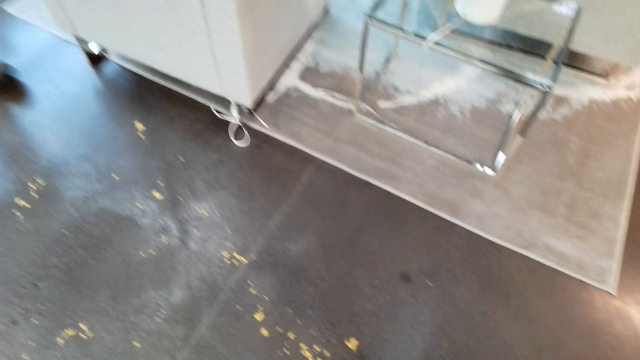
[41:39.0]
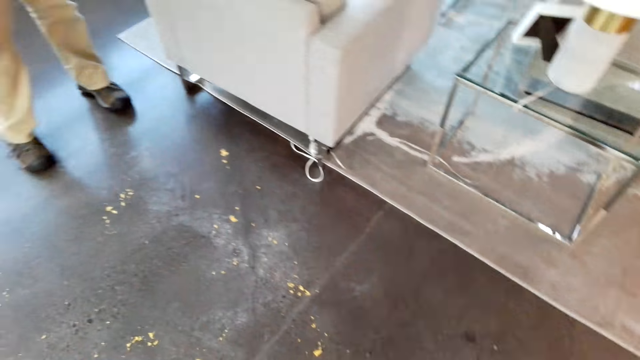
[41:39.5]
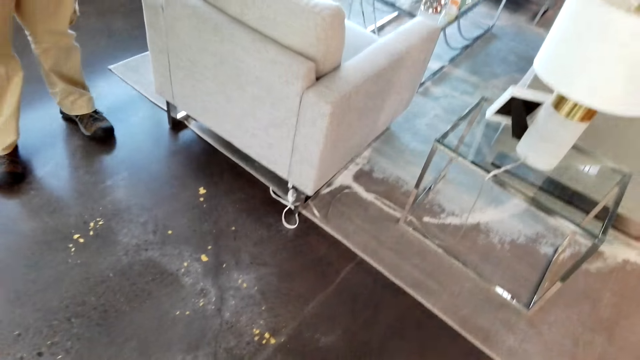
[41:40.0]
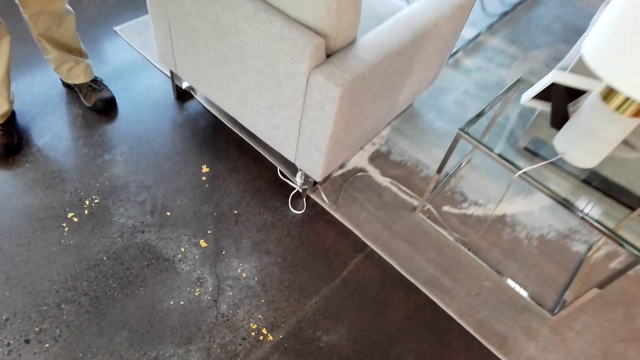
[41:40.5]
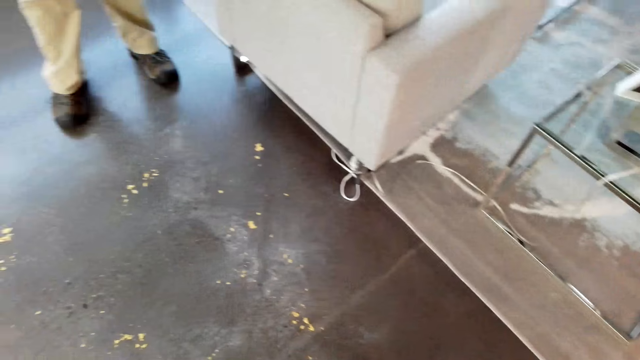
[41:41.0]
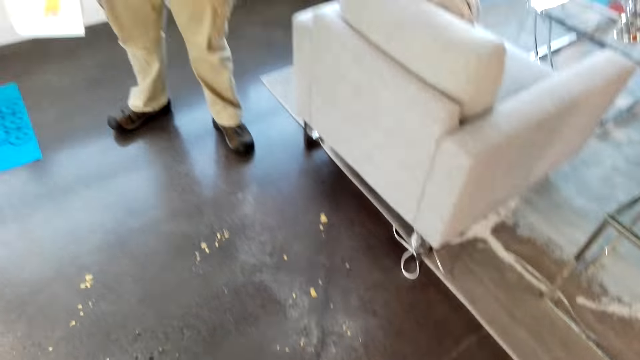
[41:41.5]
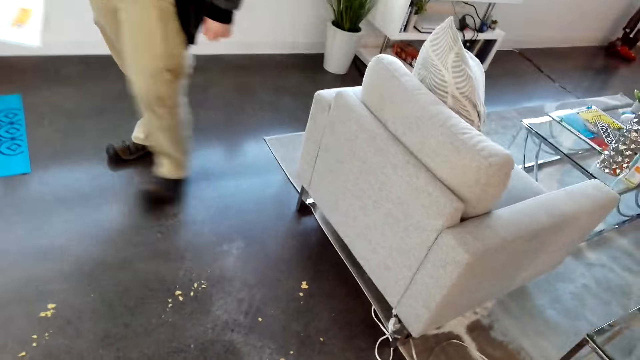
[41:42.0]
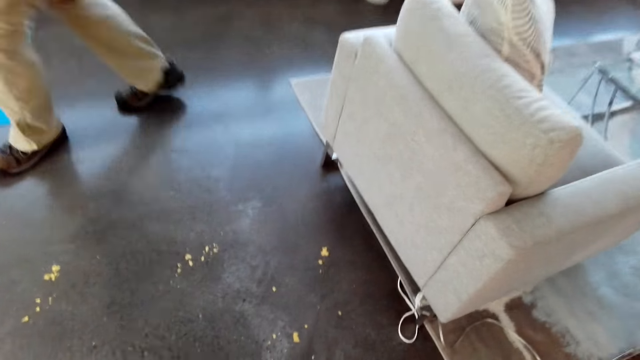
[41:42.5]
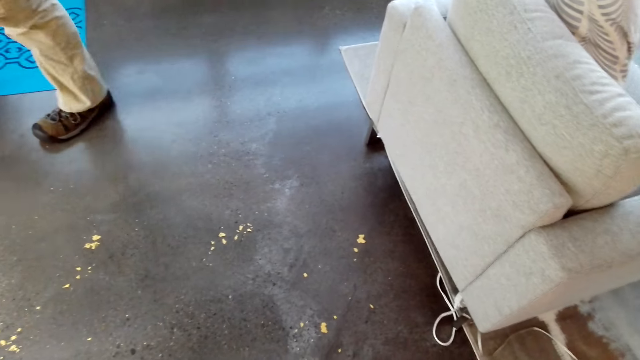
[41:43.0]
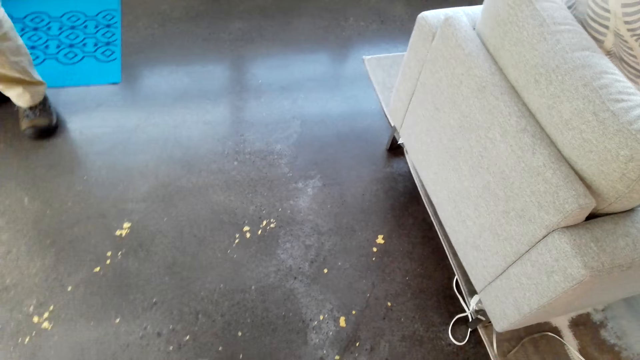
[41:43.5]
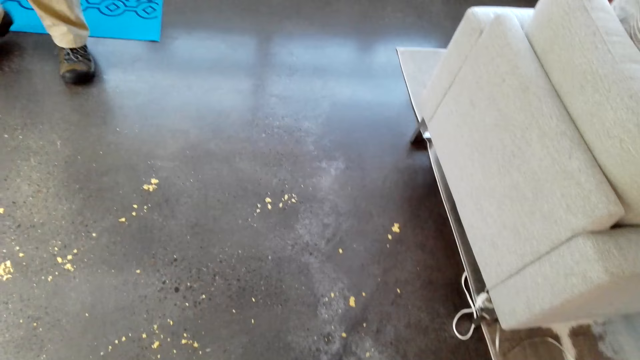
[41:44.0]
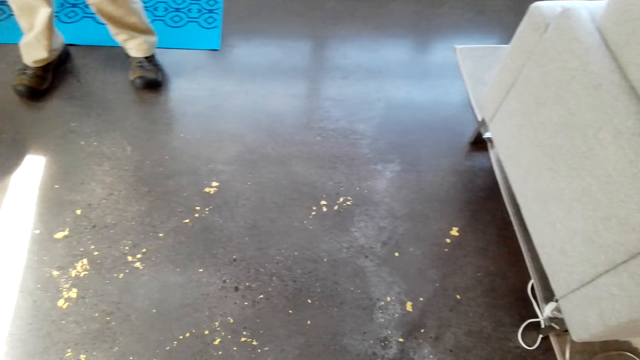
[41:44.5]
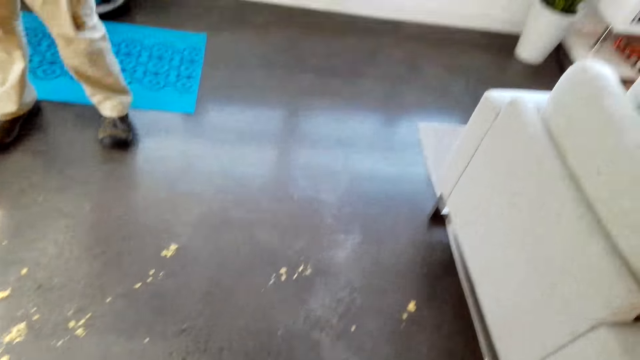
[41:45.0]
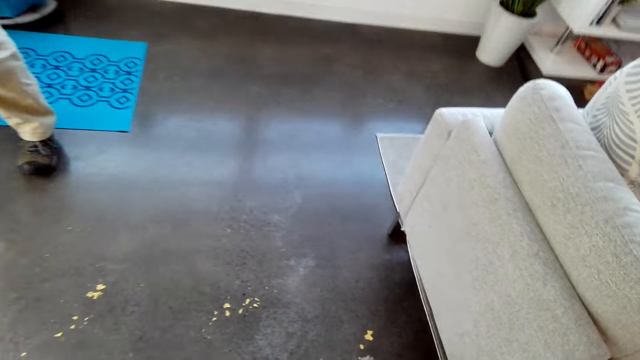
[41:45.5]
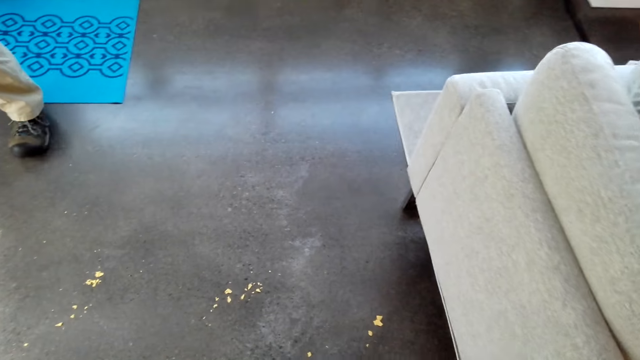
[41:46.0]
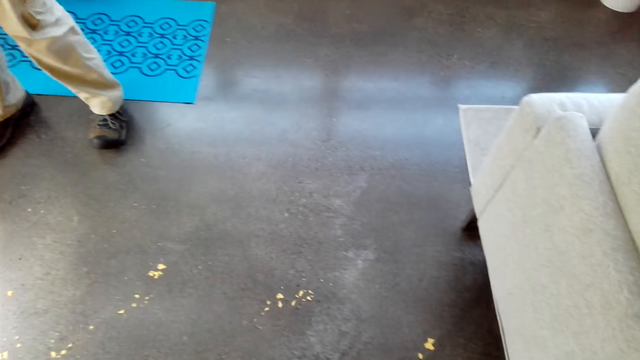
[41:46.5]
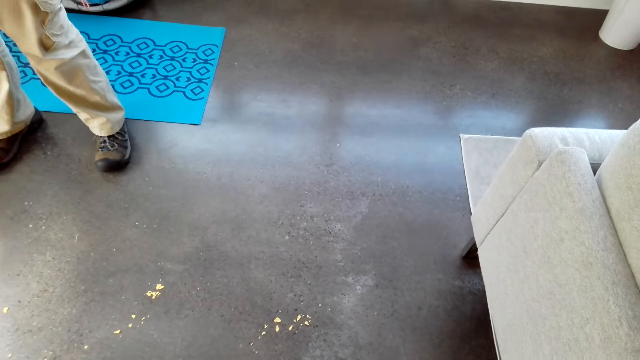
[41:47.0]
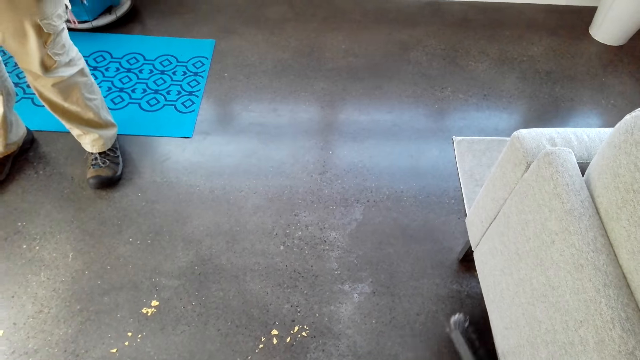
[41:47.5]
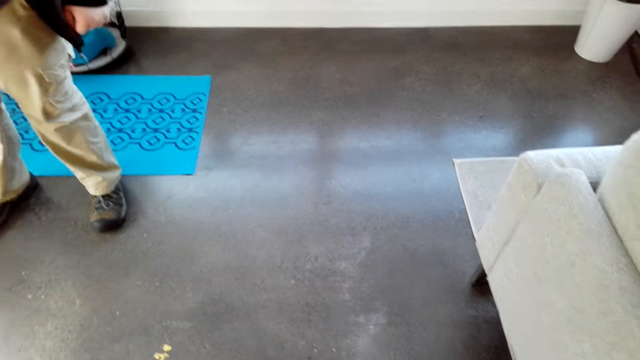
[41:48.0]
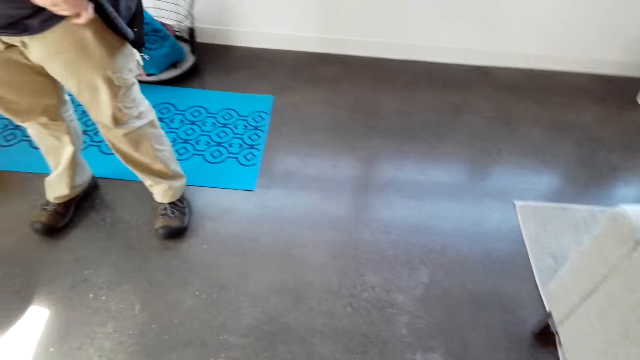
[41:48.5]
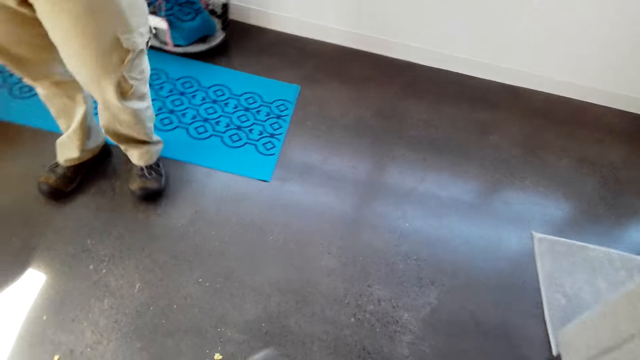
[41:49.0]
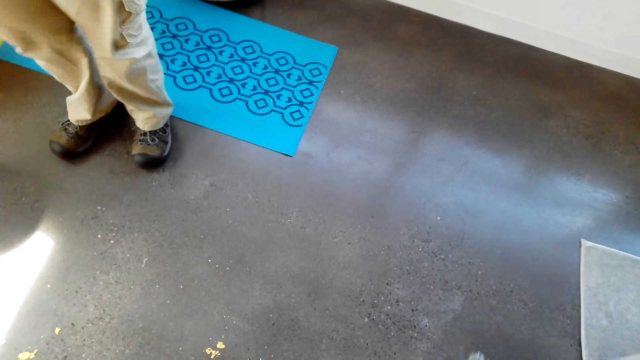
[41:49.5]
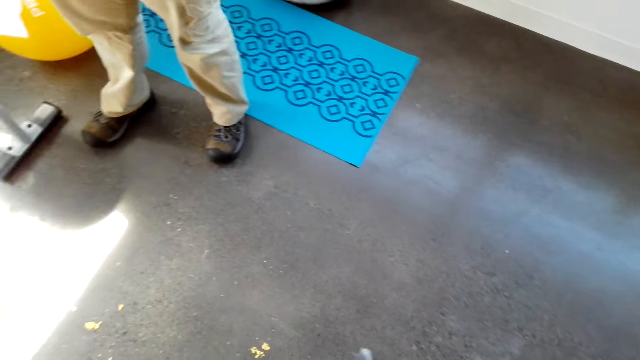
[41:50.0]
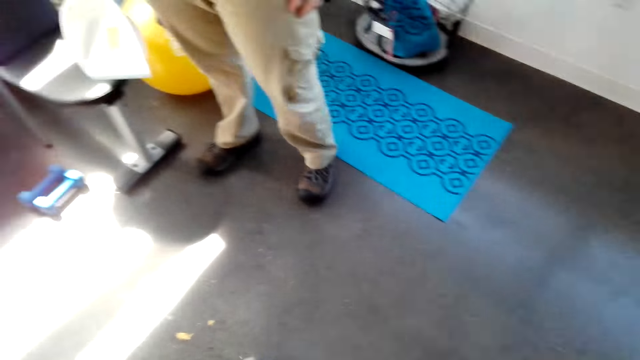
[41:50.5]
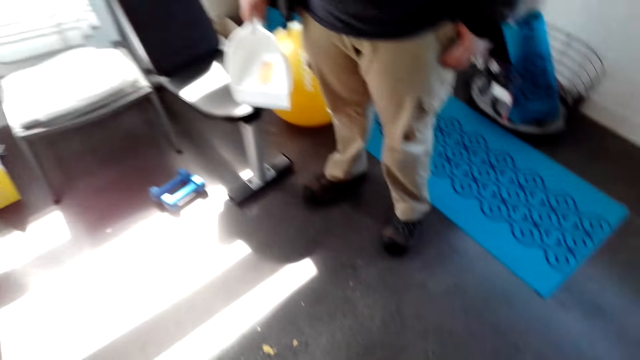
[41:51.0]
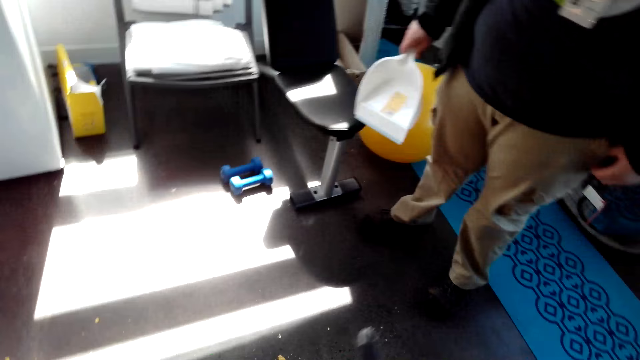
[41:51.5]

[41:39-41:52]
The camera wearer sweeps the floor.

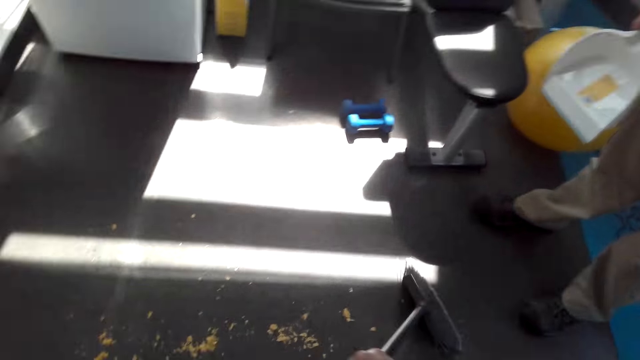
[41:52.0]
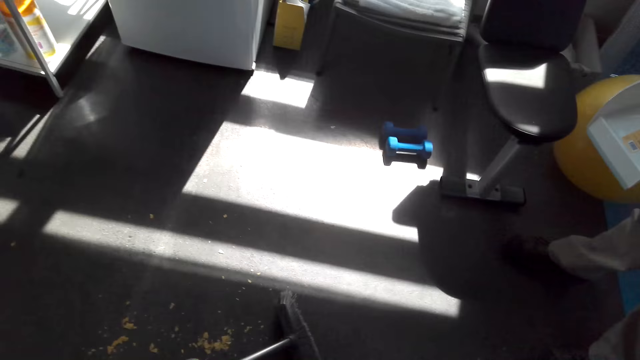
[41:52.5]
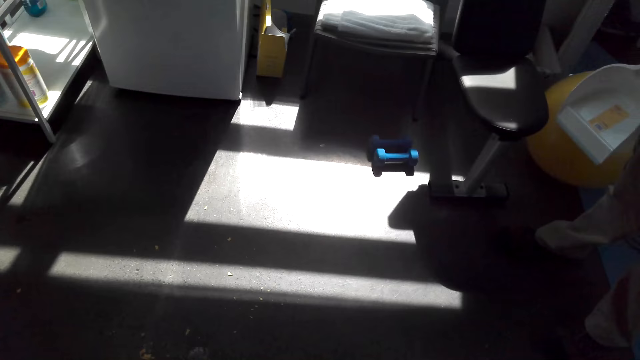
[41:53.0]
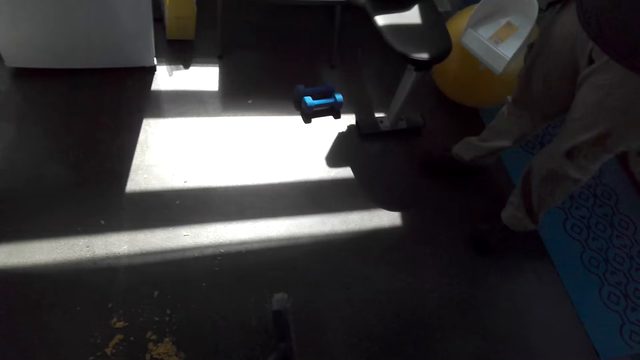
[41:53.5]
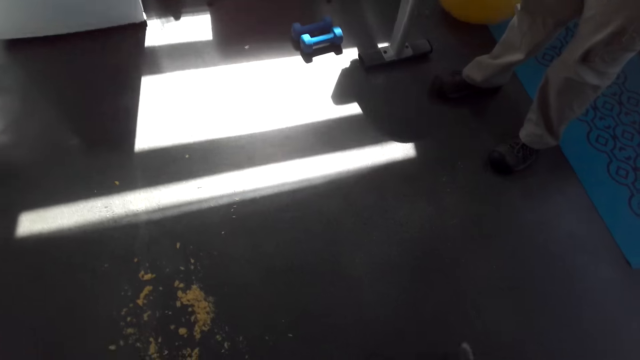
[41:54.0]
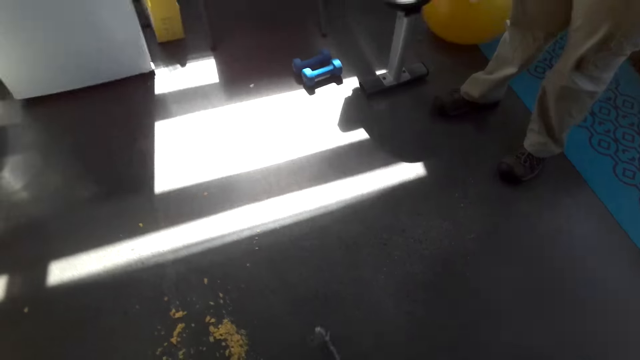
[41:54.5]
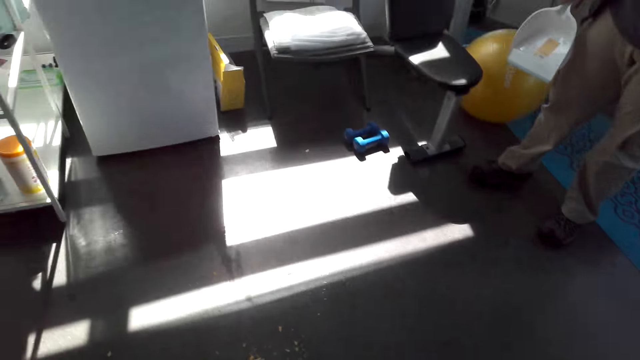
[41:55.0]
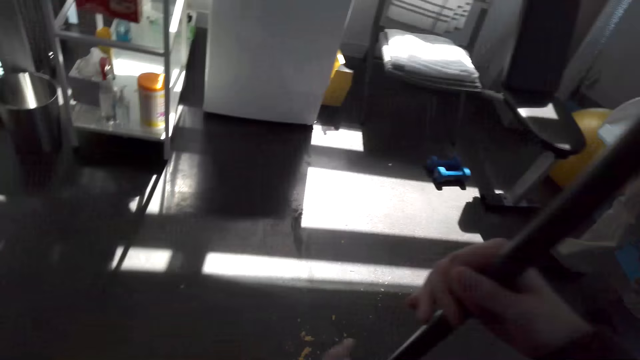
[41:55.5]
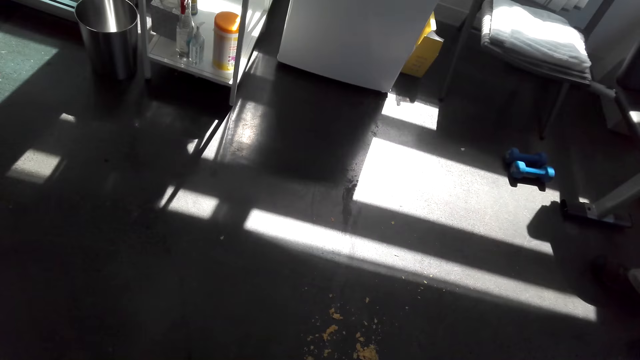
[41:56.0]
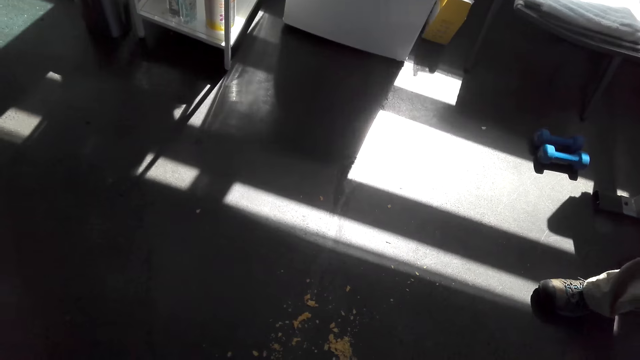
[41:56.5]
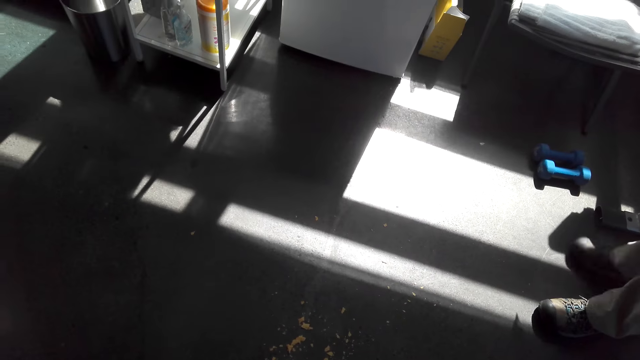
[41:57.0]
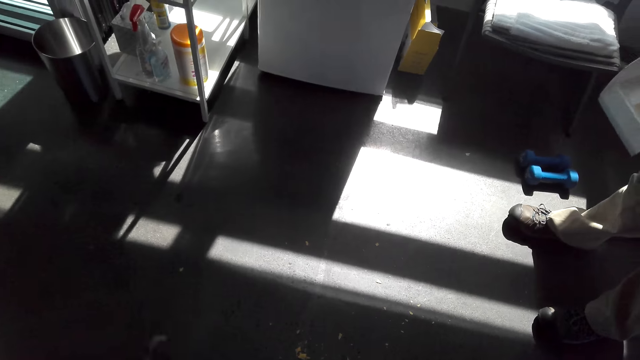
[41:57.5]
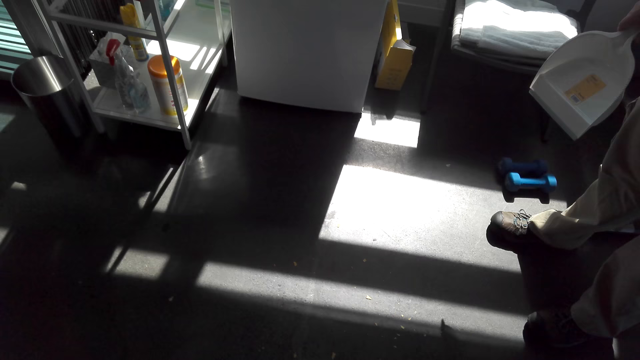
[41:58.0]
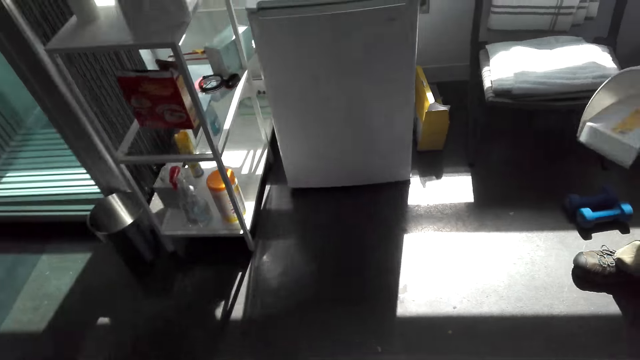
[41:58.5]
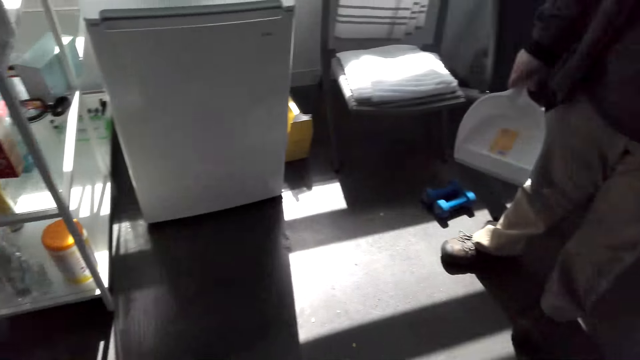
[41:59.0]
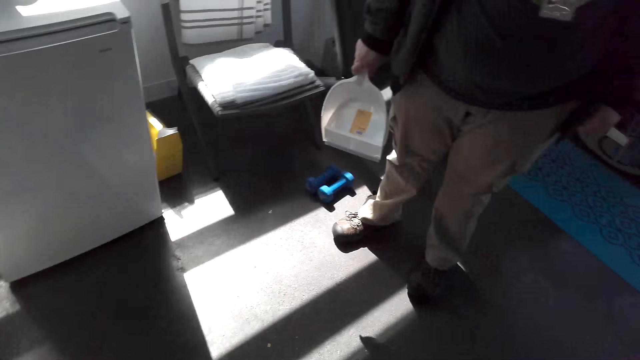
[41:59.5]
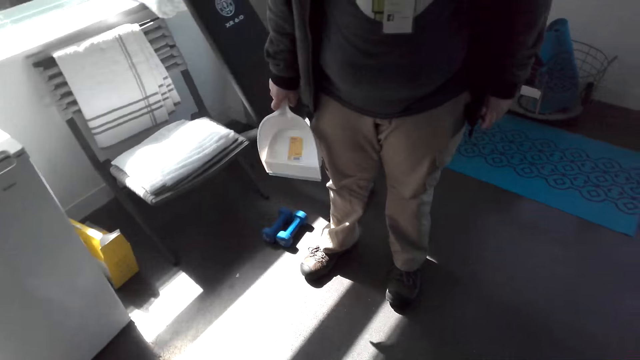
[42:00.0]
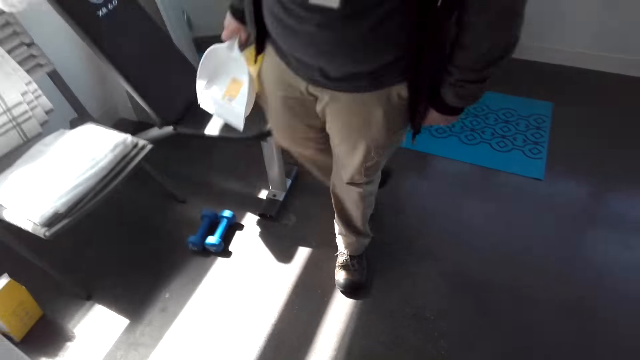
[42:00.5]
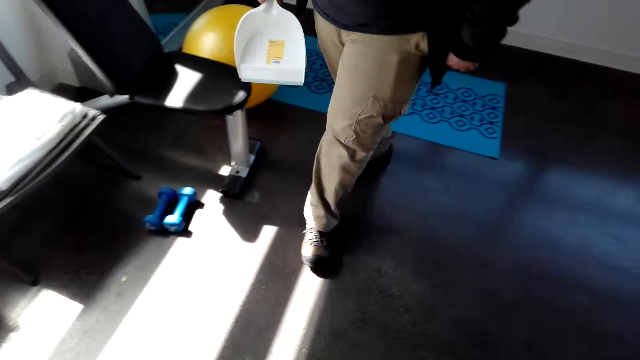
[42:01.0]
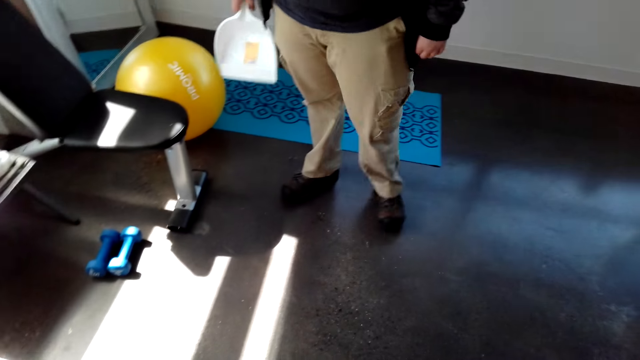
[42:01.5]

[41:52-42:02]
A man holds a dustpan.
